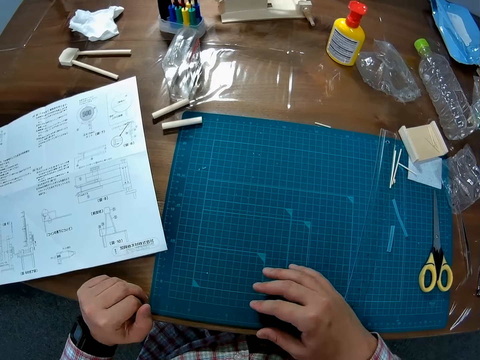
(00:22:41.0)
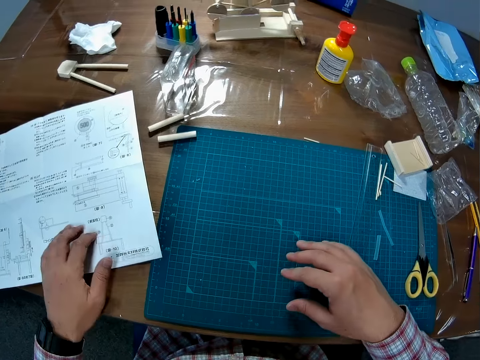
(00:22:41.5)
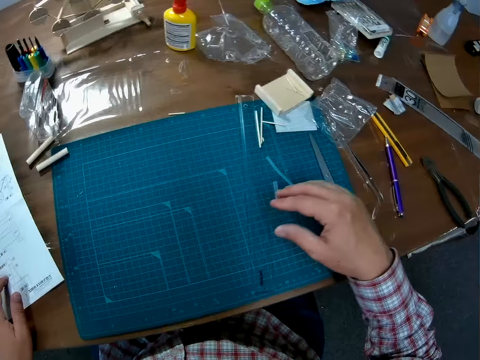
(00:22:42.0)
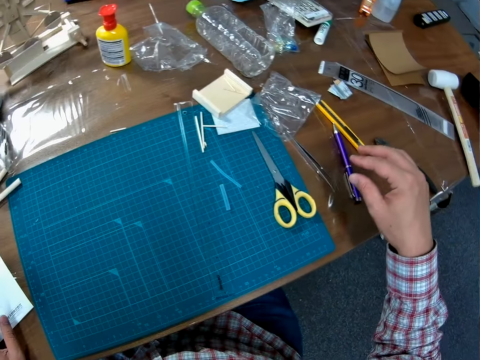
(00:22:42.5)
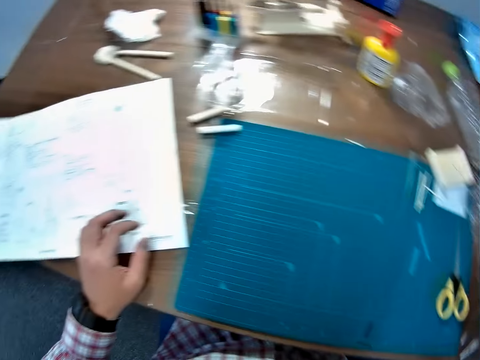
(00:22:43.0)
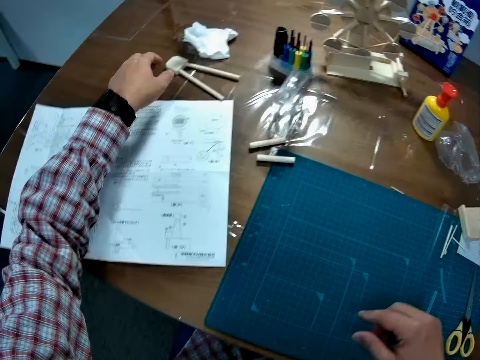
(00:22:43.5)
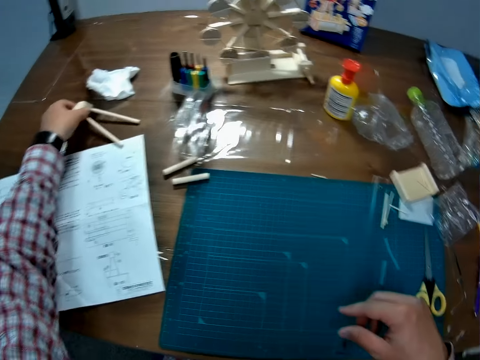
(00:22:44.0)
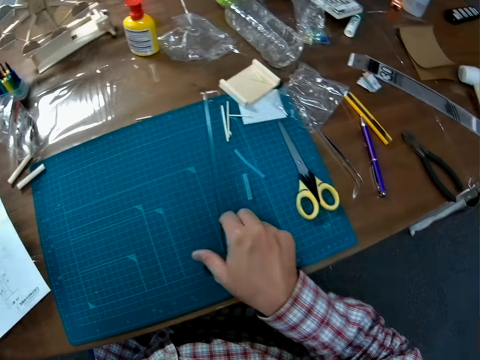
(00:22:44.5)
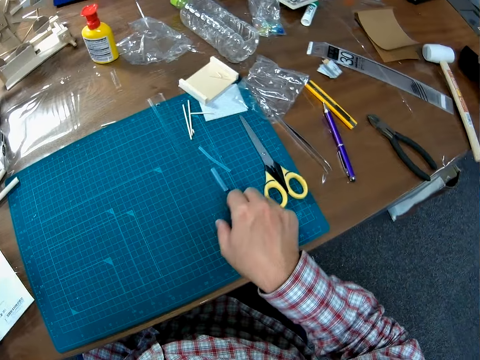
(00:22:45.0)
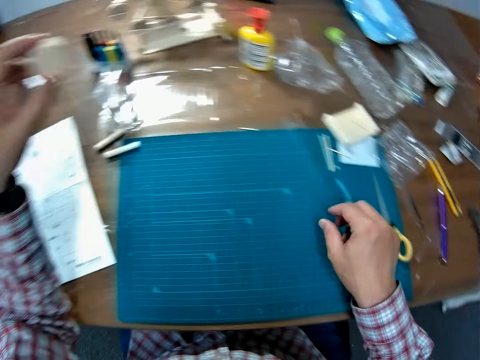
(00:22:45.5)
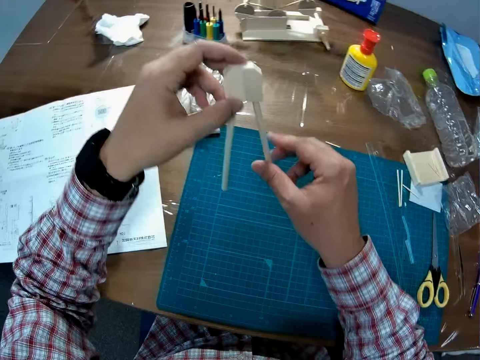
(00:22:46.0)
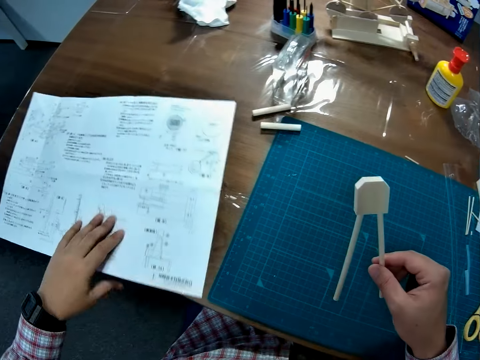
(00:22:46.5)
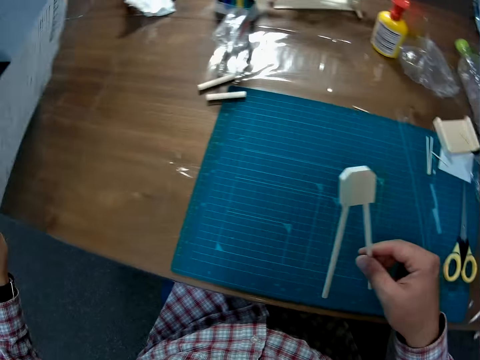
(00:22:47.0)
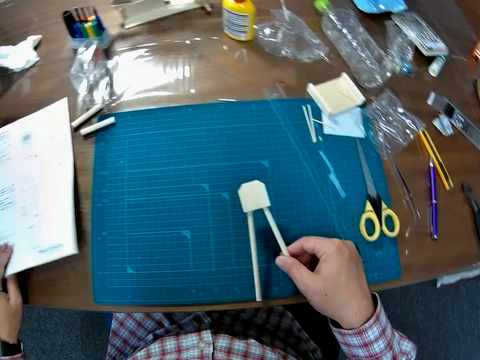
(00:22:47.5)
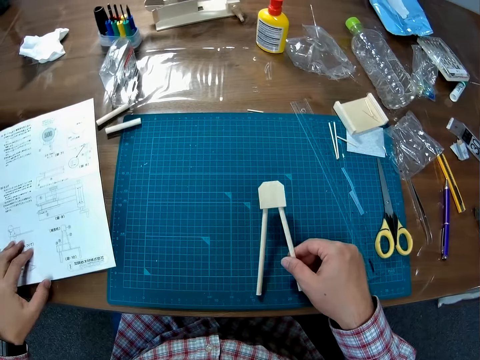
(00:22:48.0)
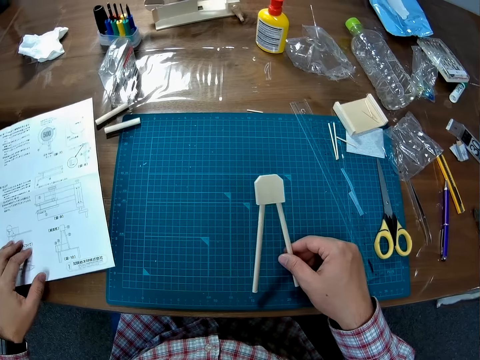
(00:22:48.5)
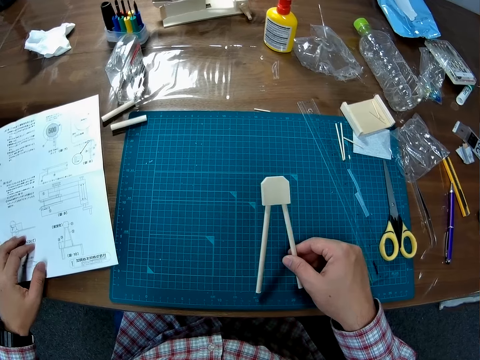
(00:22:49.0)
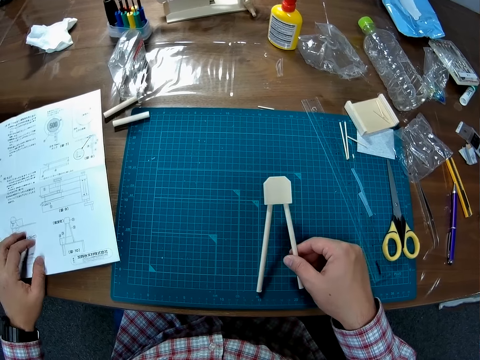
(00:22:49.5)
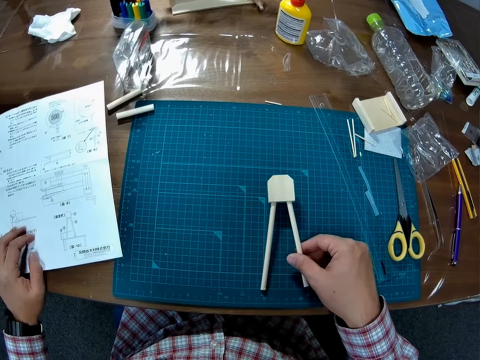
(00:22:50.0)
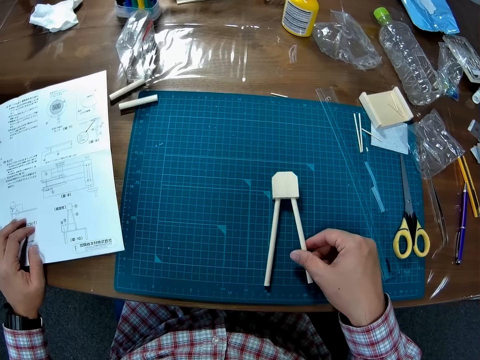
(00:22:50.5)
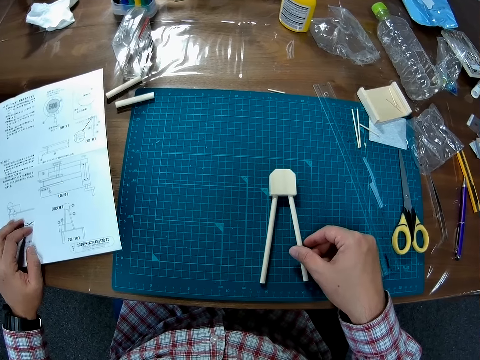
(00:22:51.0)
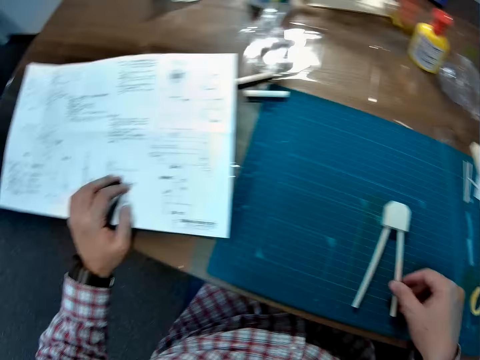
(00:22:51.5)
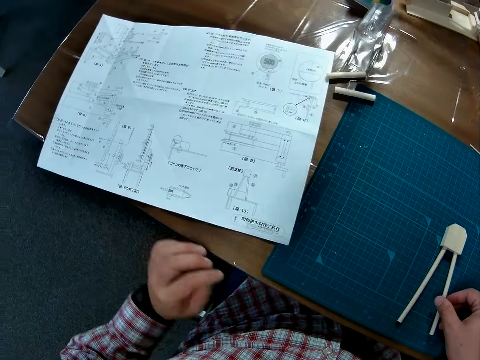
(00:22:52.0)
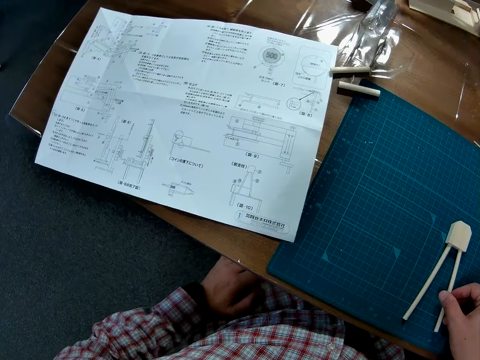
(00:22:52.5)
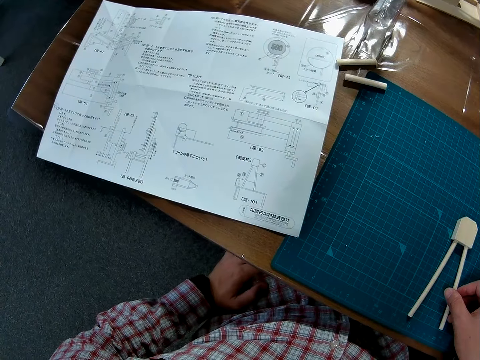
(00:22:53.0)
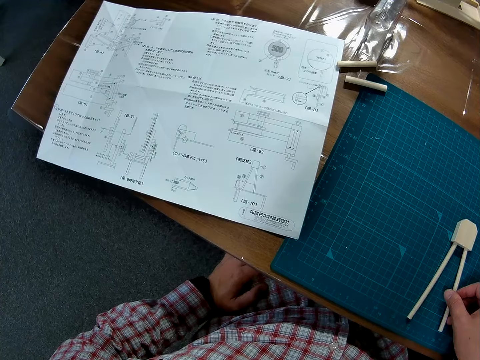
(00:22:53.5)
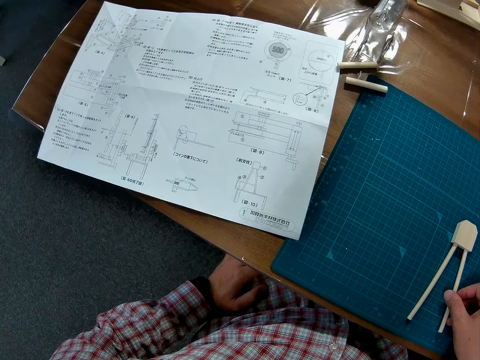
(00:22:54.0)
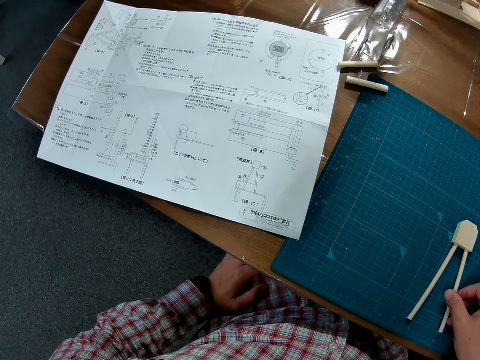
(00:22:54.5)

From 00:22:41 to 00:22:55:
The camera wearer picks a carved piece of wood with his left hand. He adjusts a ruler on the table with his right hand. He moves the wooden component from his left hand to his right hand. He lifts the manual off the table. He adjusts the instruction paper with his right hand. He puts down the manual on the table. He drops the wooden component on the blueprint with his right hand. He moves his right hand to his leg.

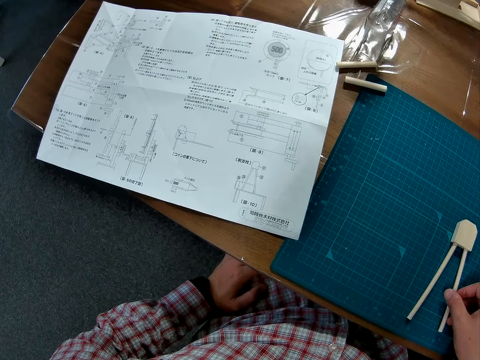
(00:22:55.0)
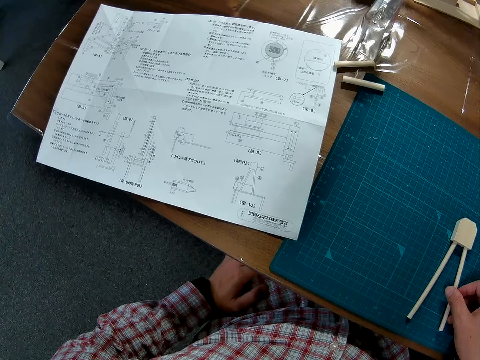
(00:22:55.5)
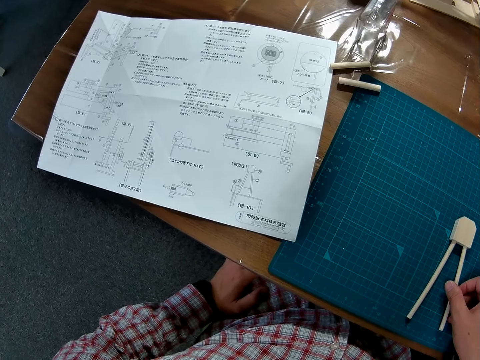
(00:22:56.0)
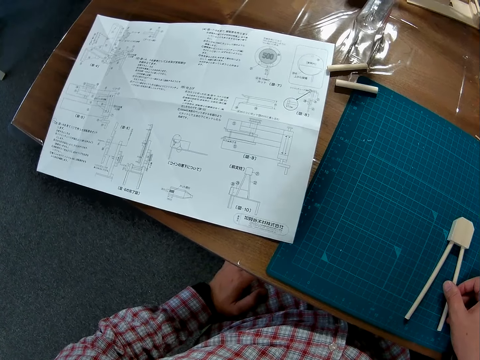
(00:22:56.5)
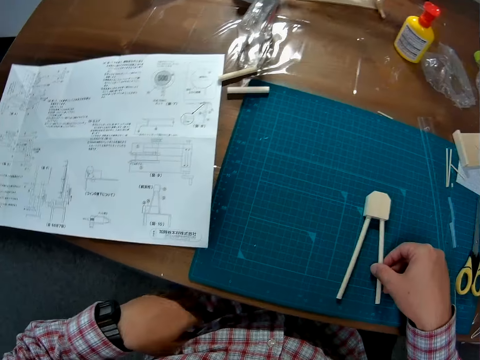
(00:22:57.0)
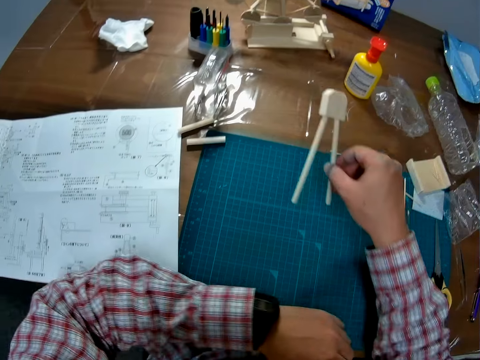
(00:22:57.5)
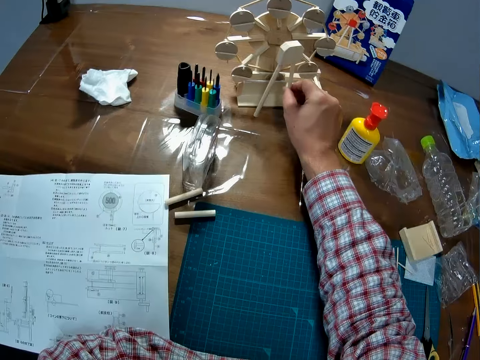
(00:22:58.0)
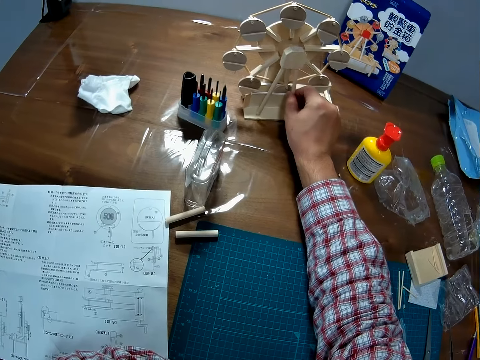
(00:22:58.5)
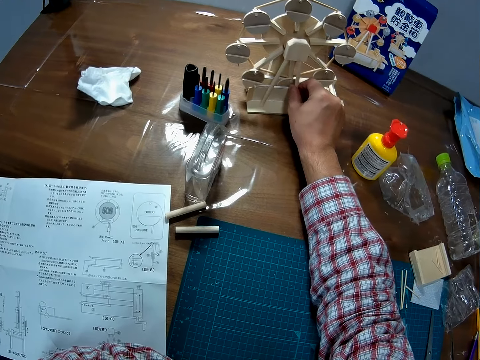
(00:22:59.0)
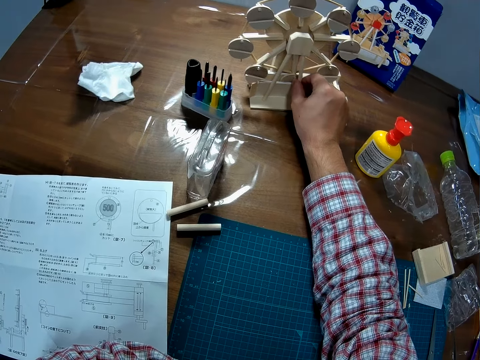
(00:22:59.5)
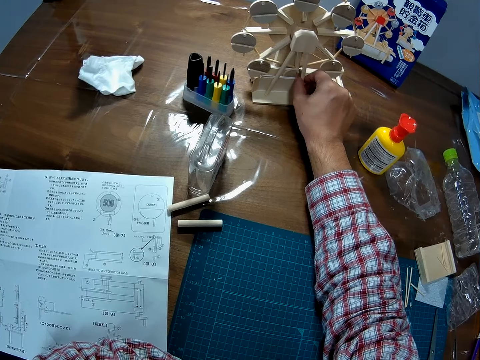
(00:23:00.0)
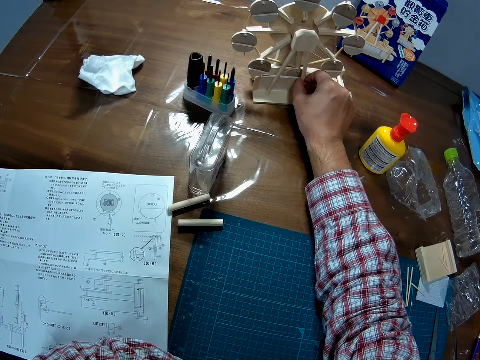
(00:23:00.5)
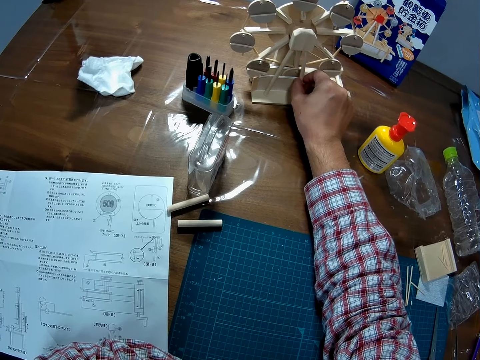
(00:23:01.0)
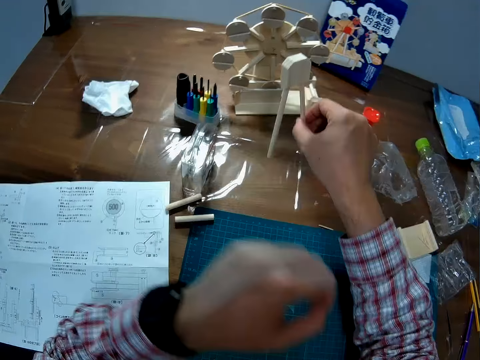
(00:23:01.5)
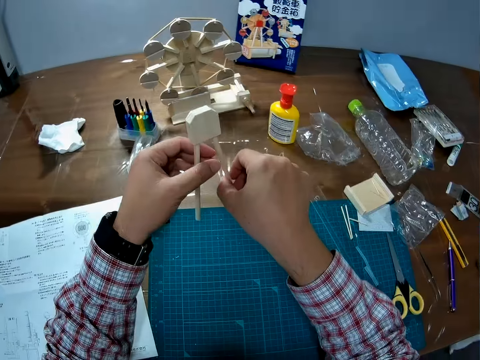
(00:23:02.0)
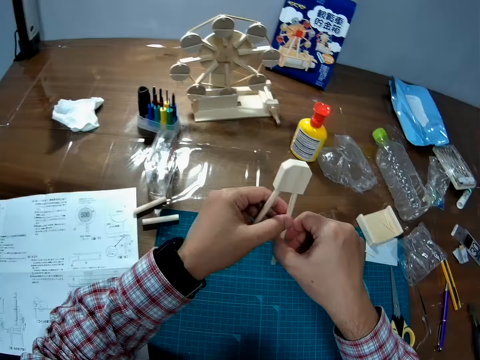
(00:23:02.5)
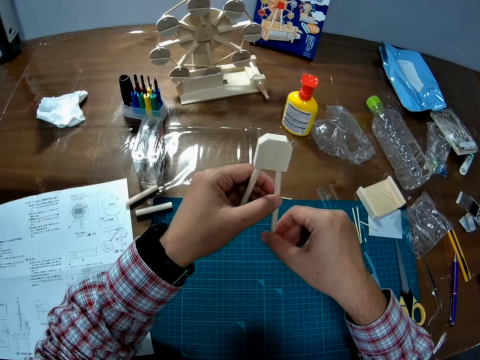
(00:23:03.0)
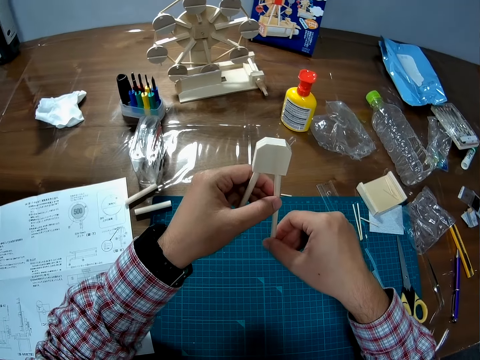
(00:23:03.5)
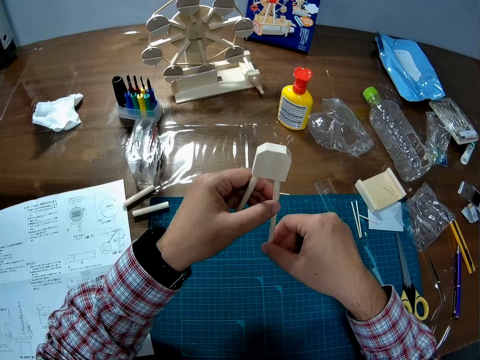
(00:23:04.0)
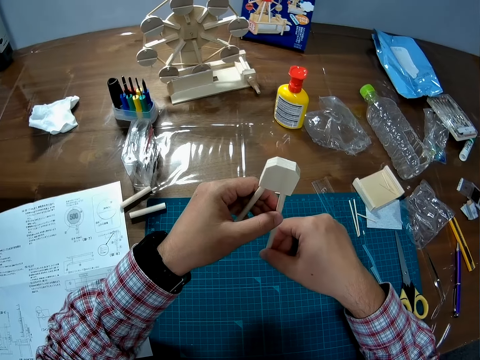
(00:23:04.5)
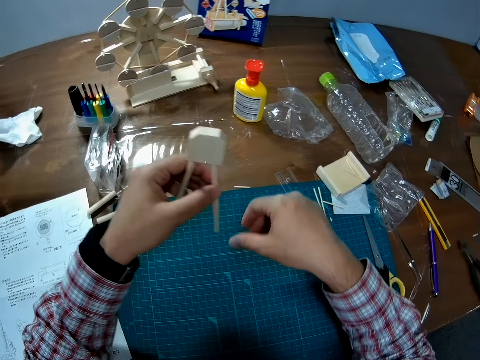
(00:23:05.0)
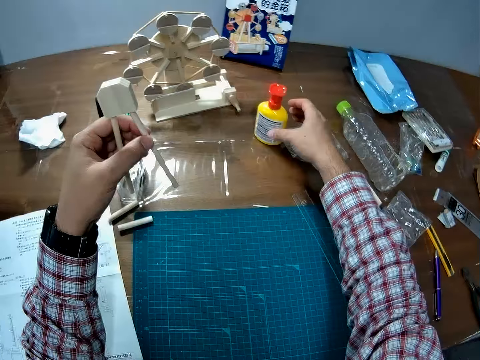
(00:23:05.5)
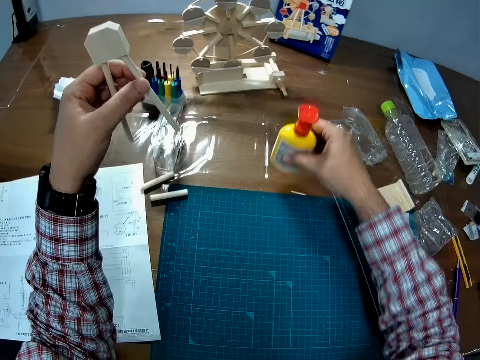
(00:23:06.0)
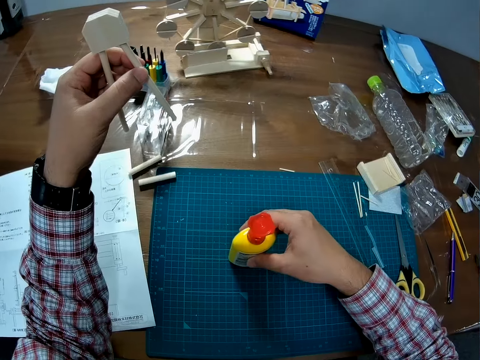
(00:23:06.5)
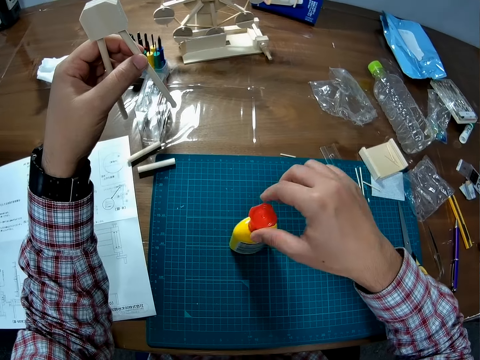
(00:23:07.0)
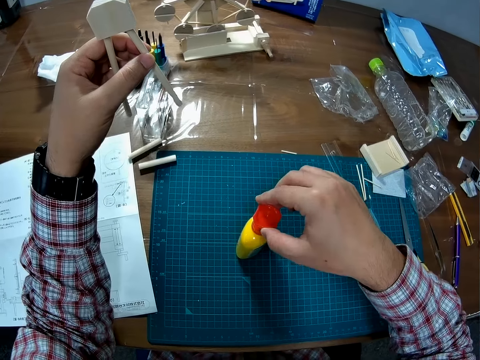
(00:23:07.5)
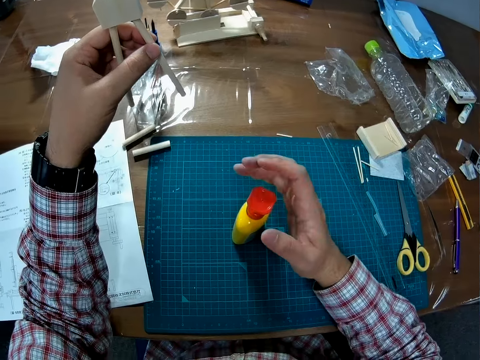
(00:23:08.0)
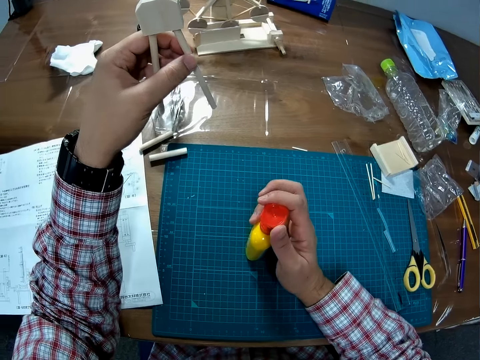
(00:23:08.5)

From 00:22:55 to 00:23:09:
The camera wearer places the wooden component on a wooden model with his right hand. He picks model material. He picks model material, and holds the model material with both hands. He picks the adhesive glue, and places the adhesive glue on the cutting mat with his right hand. He attempts to open the adhesive glue lid.
